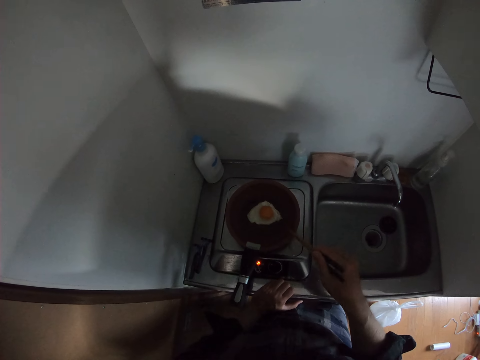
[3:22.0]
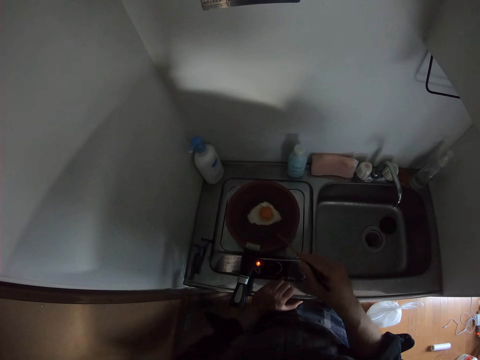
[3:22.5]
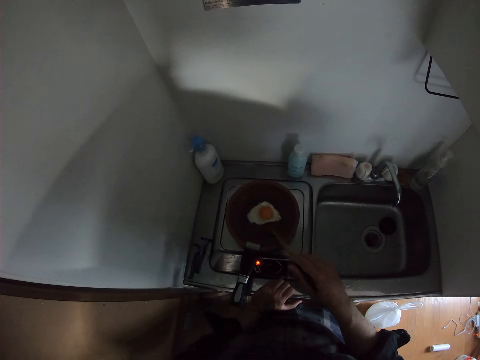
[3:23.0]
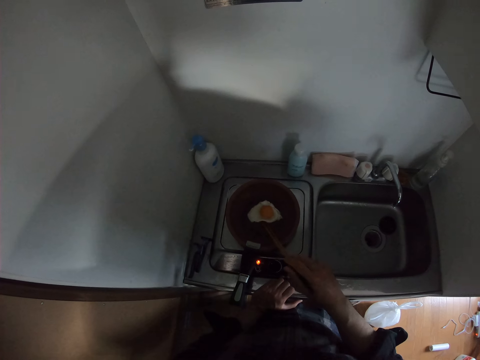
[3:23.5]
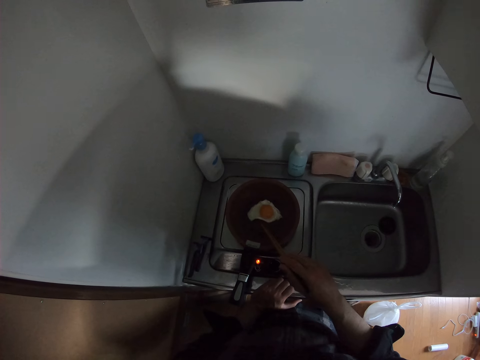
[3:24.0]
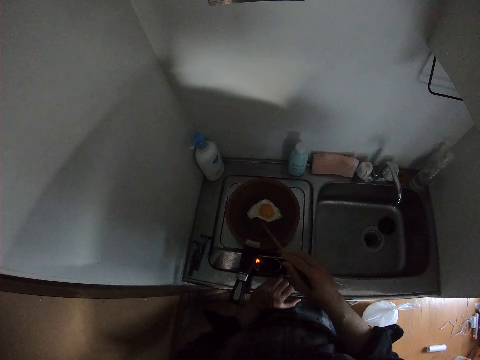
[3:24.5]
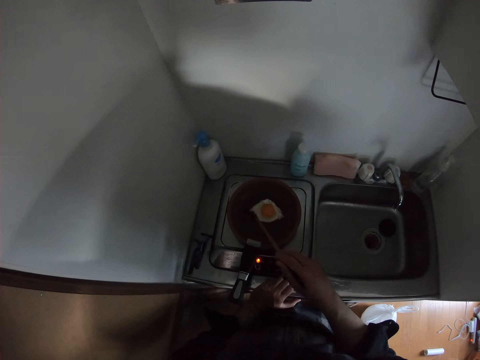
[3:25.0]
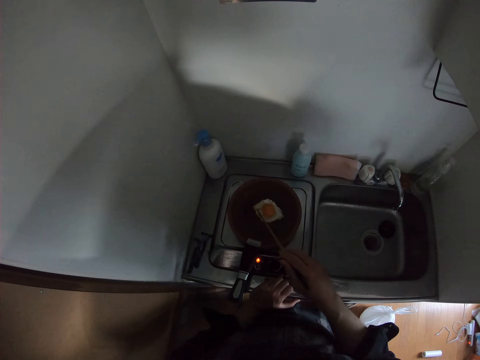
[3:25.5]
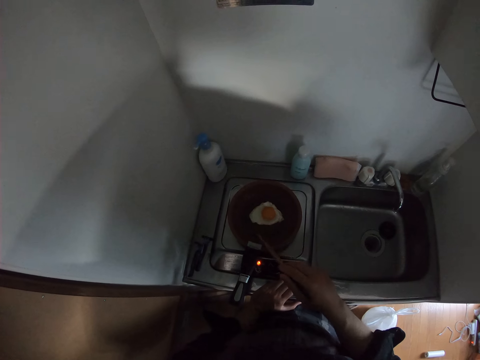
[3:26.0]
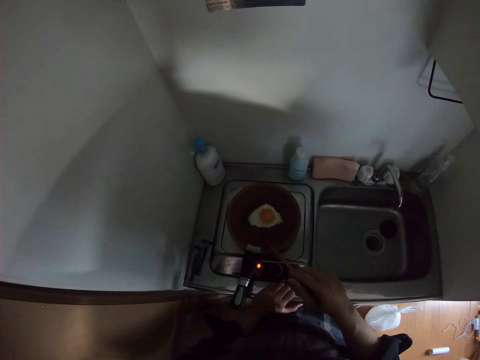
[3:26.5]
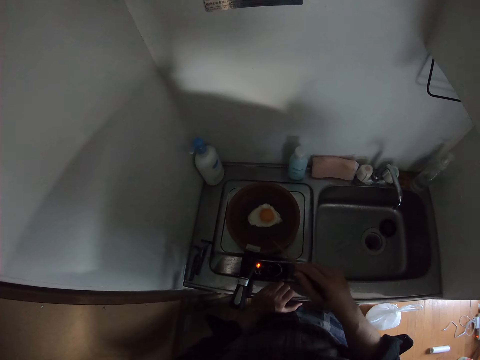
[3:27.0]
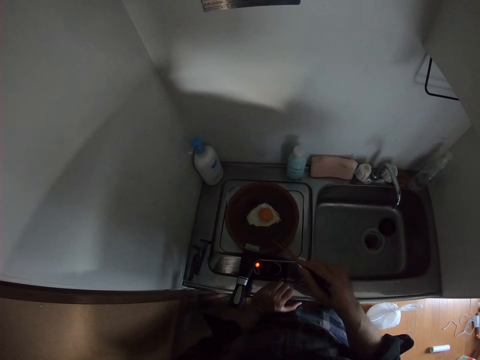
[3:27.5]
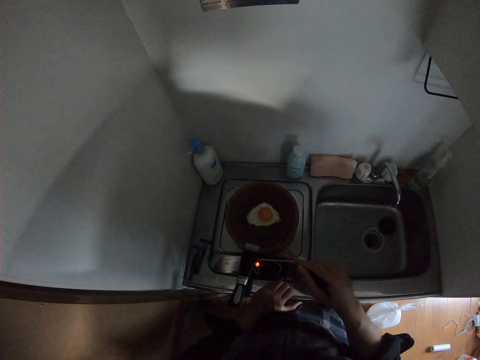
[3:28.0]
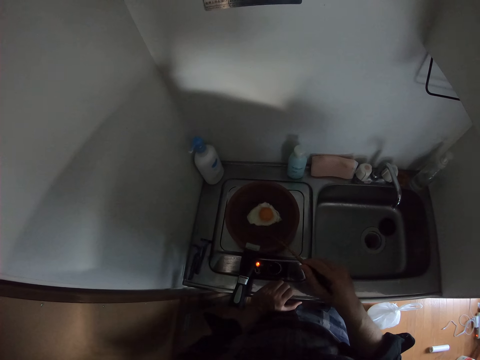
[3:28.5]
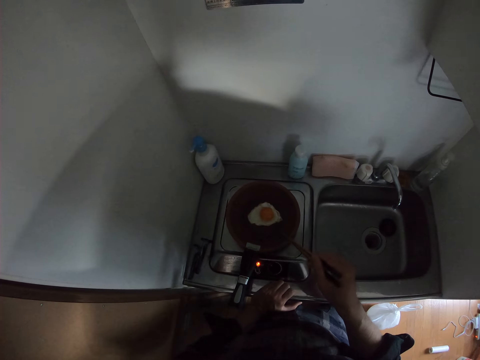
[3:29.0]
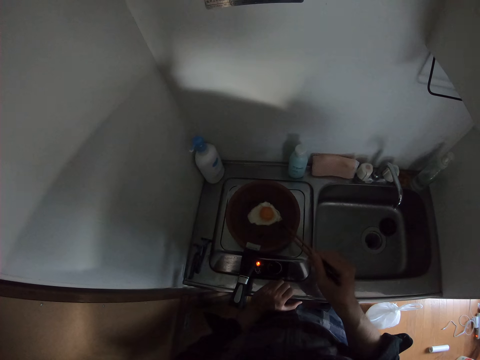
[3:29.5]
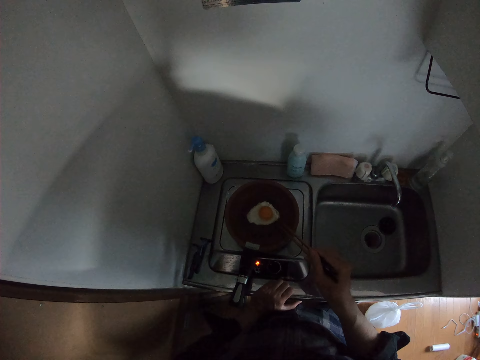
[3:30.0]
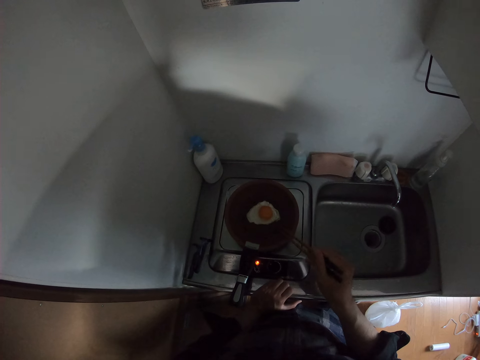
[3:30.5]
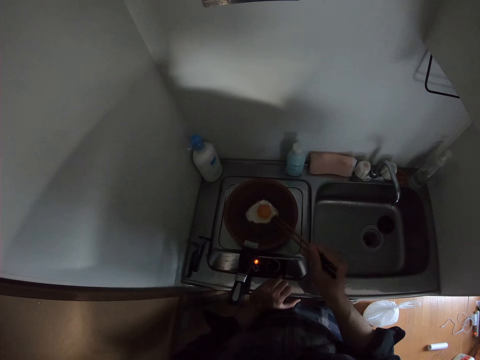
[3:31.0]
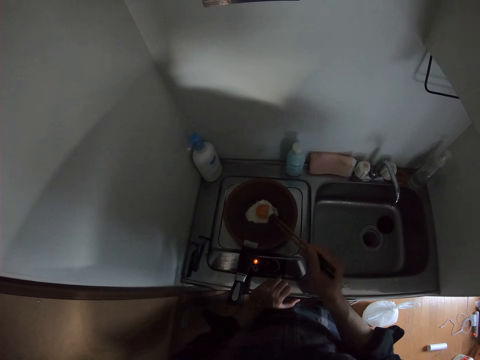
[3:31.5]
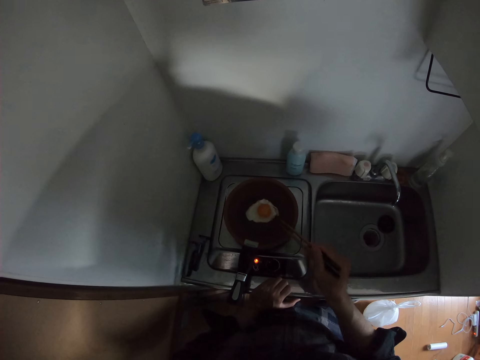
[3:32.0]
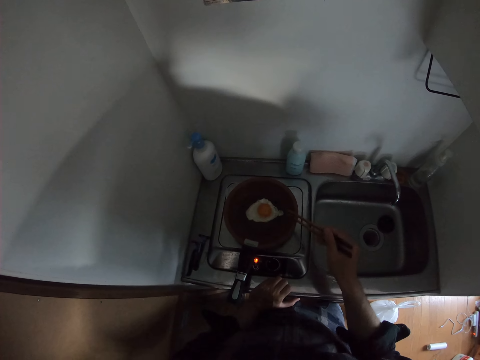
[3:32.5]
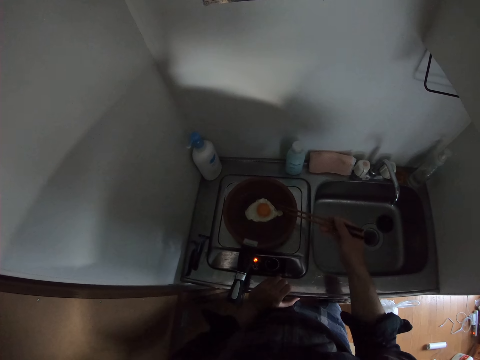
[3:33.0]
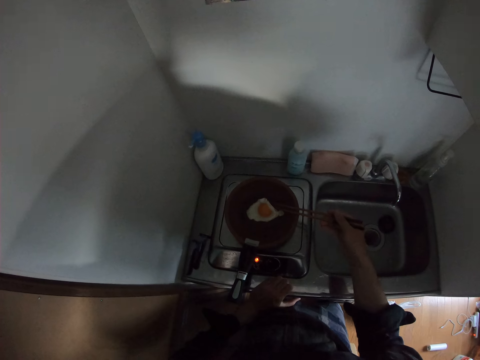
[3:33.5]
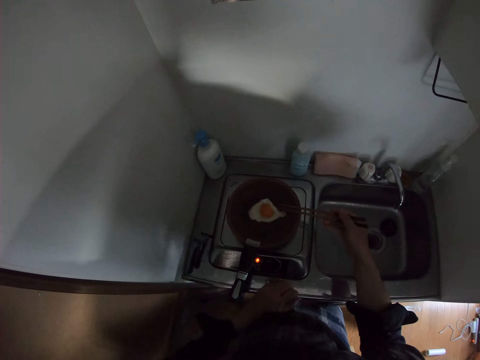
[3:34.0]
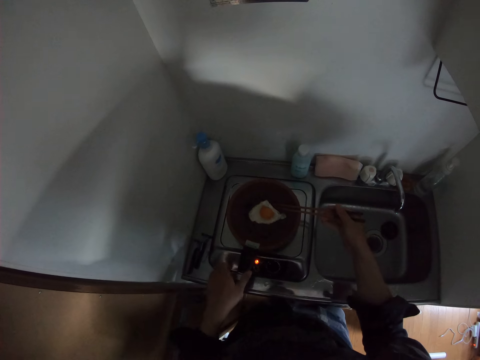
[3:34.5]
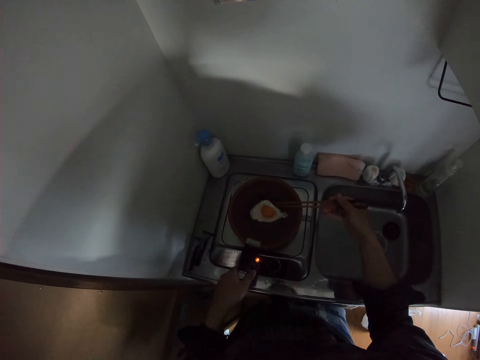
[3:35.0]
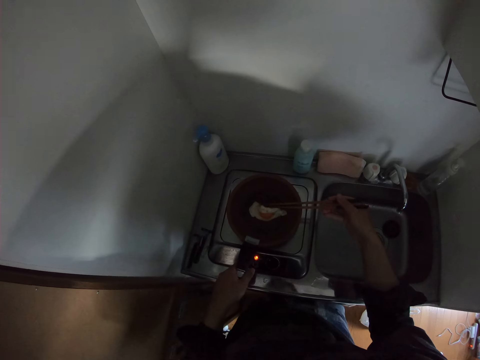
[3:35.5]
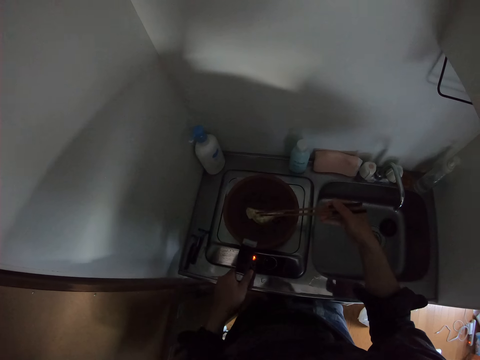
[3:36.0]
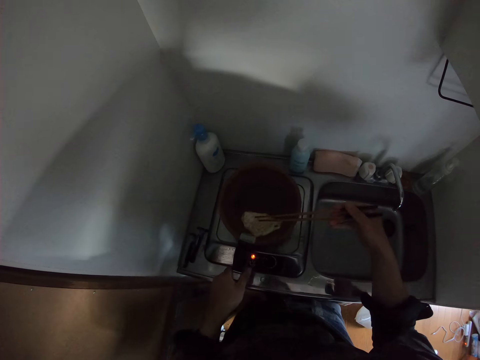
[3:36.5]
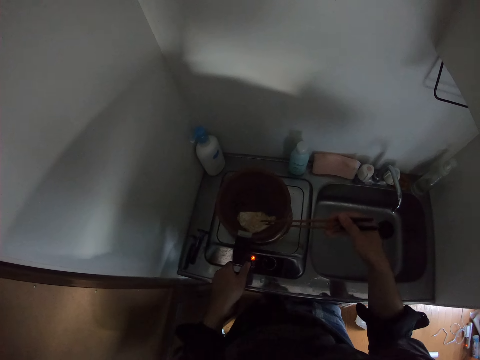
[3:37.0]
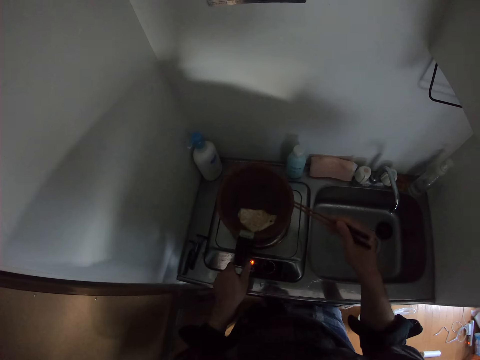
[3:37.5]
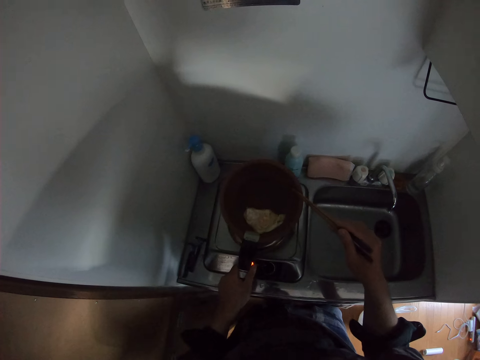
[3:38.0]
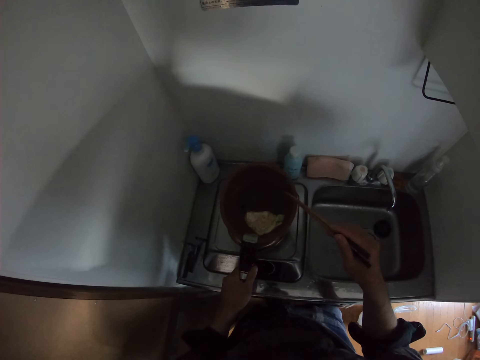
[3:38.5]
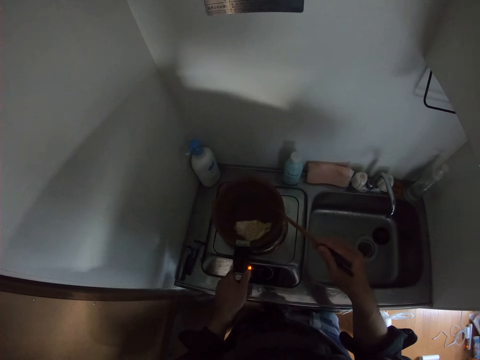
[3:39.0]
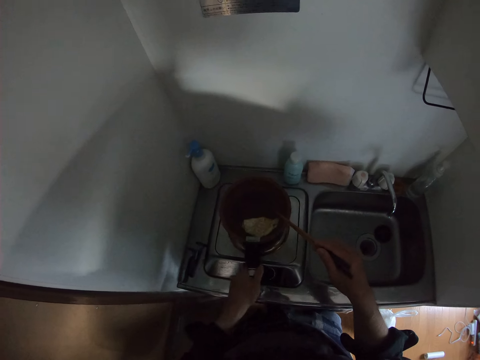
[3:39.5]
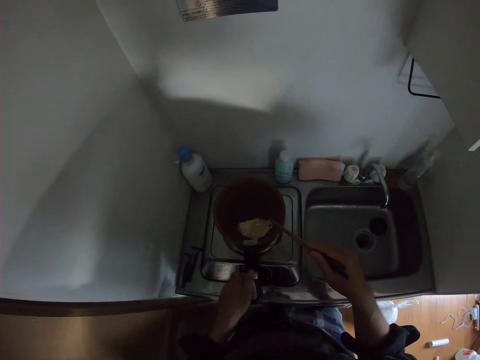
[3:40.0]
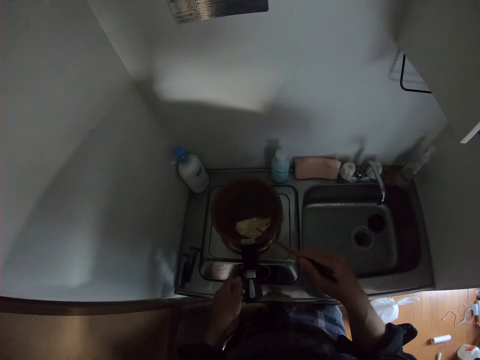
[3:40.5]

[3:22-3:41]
The camera wearer checks the eggs with the chopsticks. He holds the handle of the fry pan with his left hand. He turns the egg.

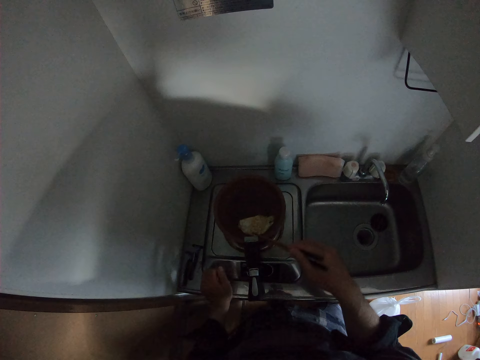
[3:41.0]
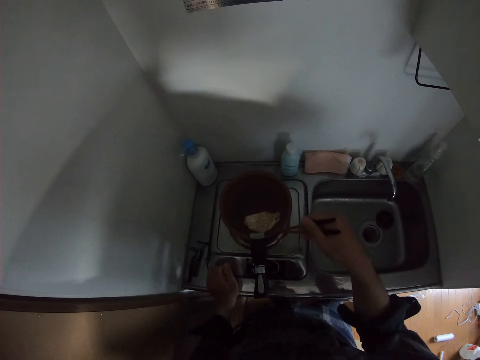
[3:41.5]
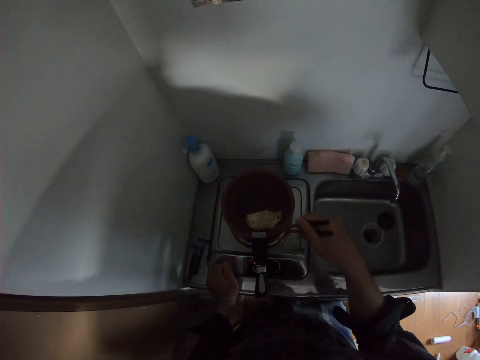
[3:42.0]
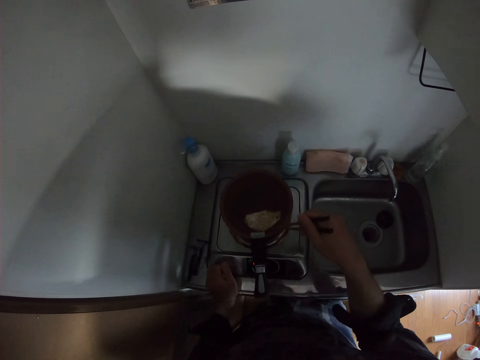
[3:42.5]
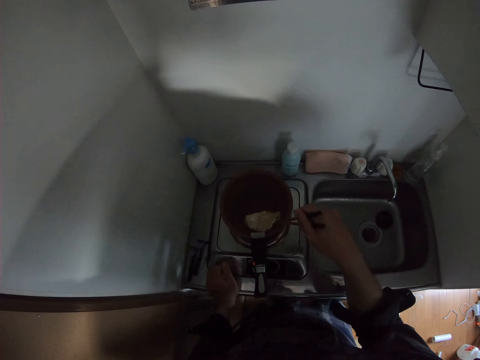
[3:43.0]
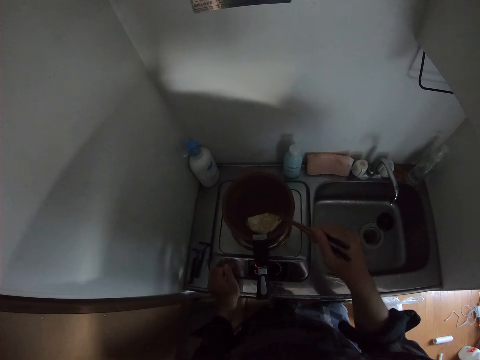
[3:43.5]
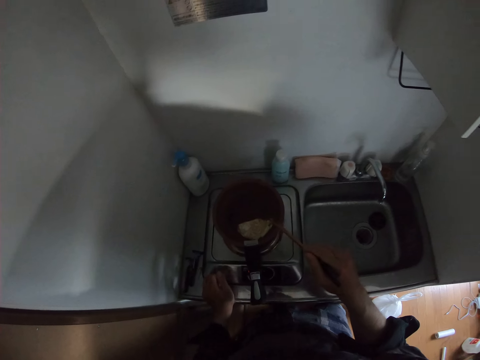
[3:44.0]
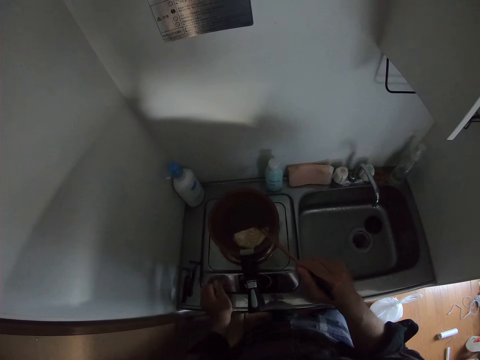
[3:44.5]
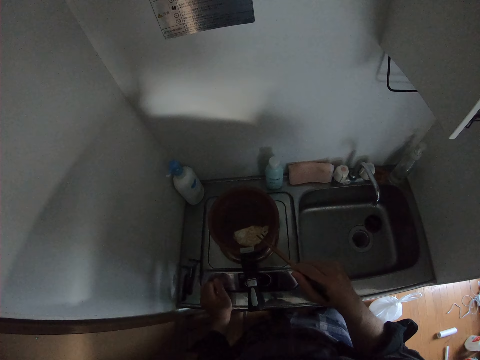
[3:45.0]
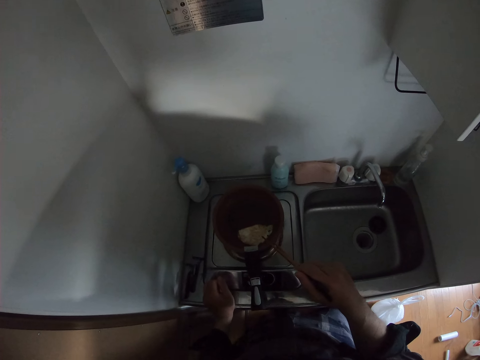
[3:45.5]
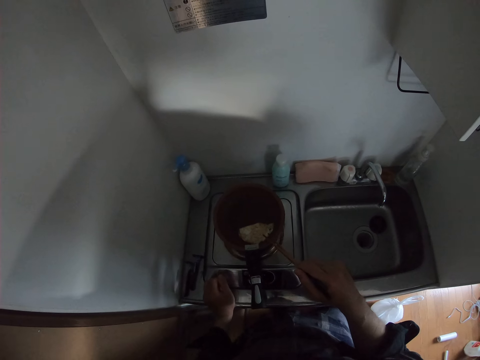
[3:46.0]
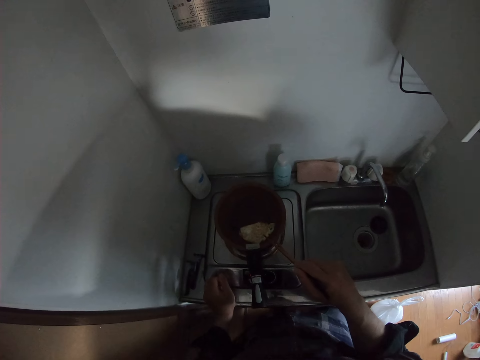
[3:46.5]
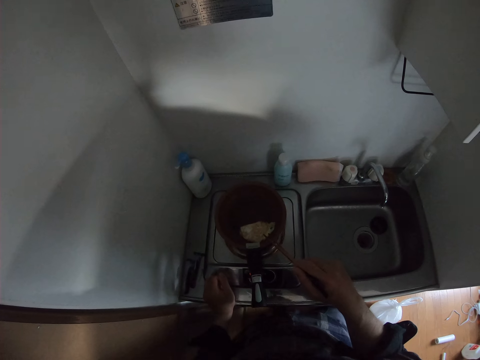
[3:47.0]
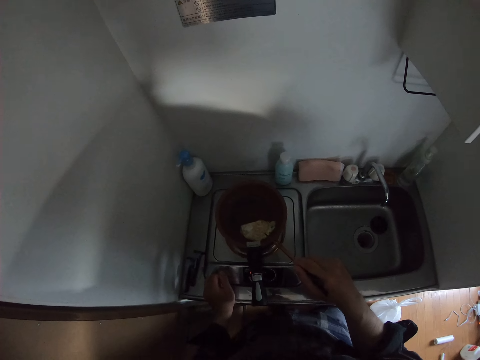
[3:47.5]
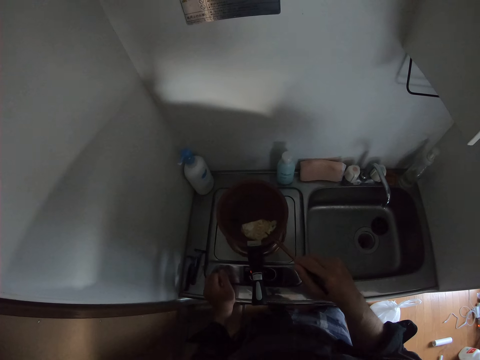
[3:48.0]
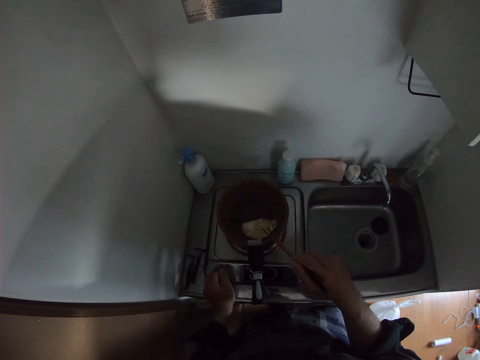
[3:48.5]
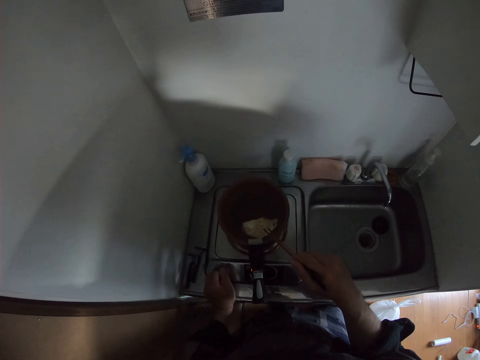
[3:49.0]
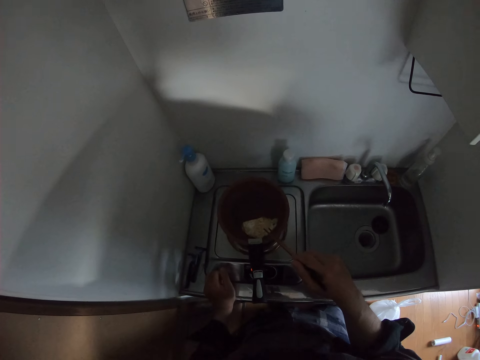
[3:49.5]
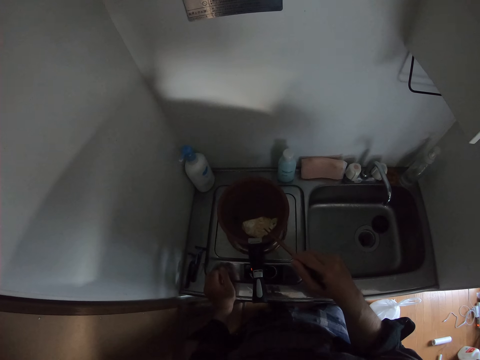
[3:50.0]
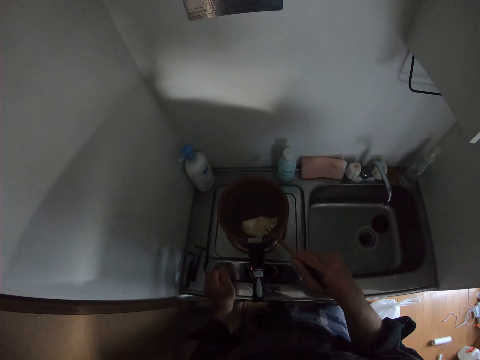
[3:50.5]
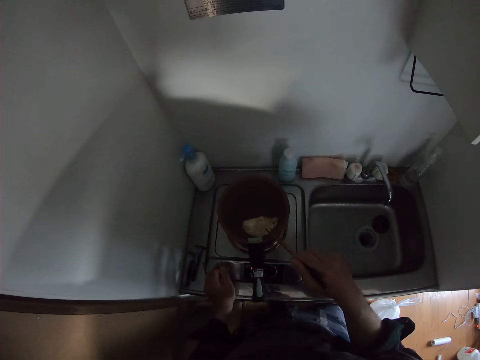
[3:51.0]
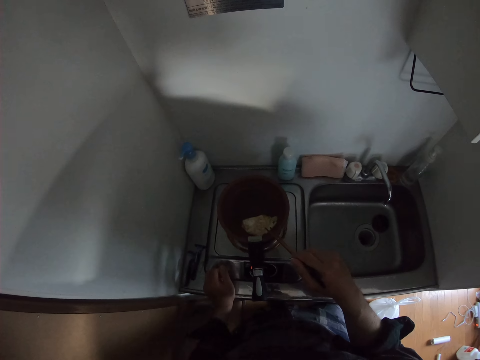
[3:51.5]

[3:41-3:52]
The camera wearer looks at the egg.
